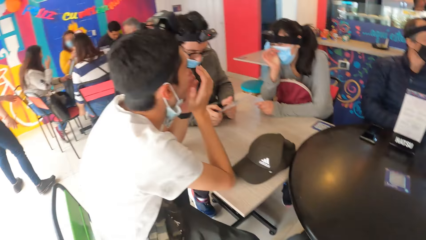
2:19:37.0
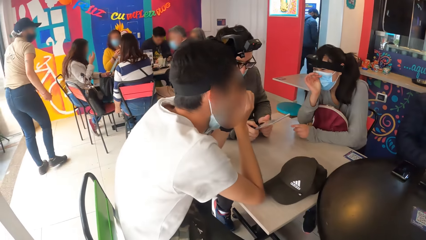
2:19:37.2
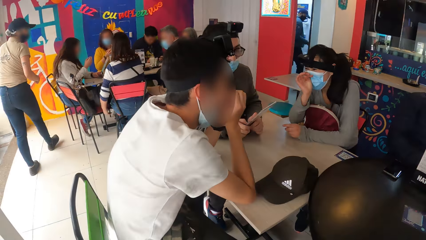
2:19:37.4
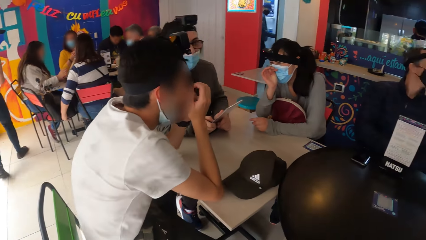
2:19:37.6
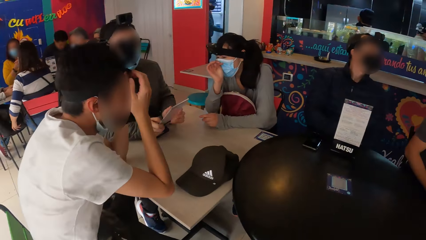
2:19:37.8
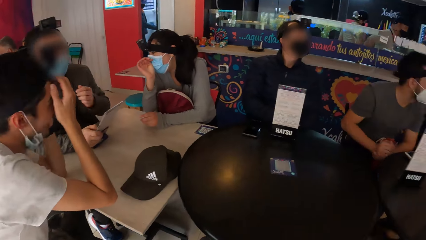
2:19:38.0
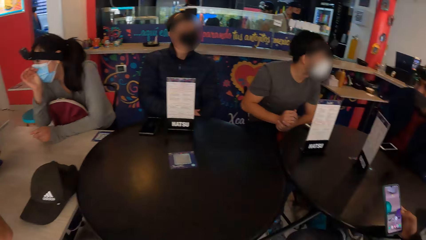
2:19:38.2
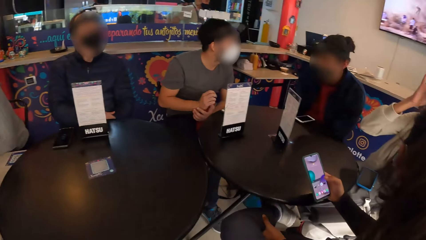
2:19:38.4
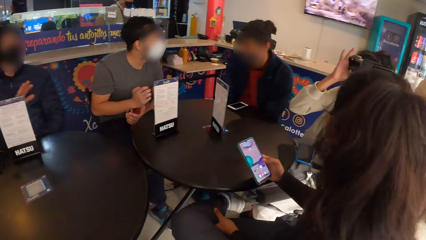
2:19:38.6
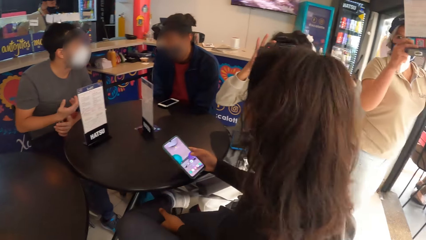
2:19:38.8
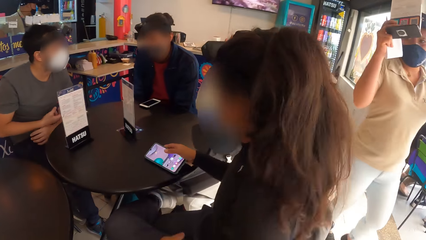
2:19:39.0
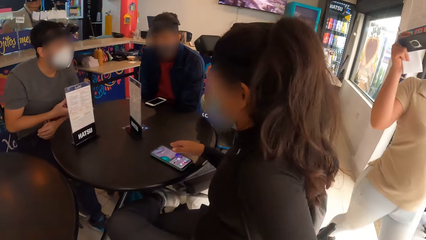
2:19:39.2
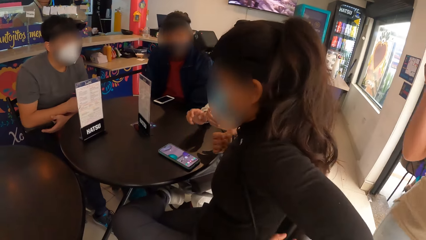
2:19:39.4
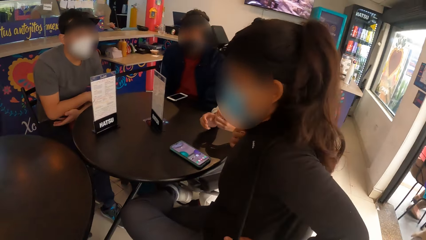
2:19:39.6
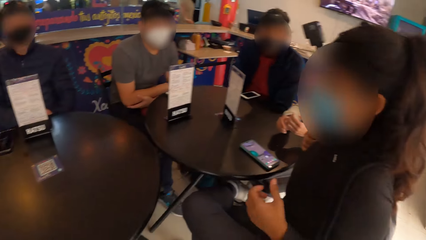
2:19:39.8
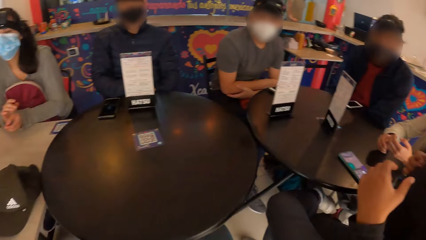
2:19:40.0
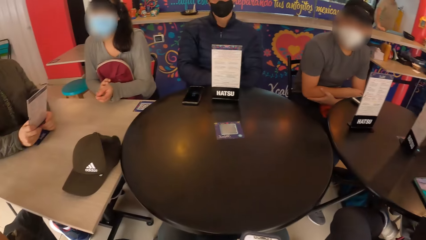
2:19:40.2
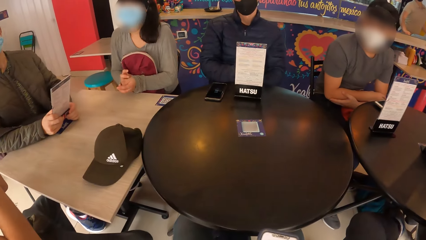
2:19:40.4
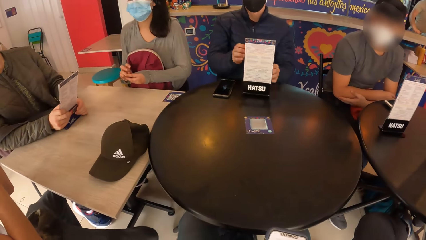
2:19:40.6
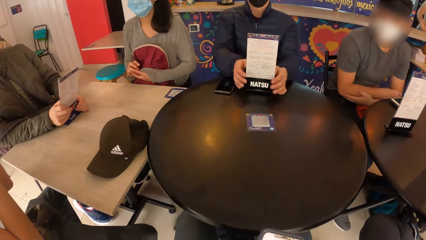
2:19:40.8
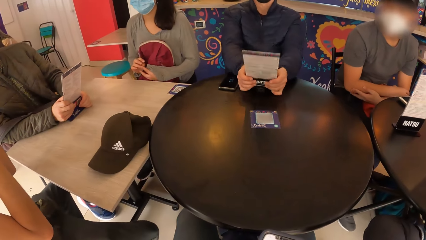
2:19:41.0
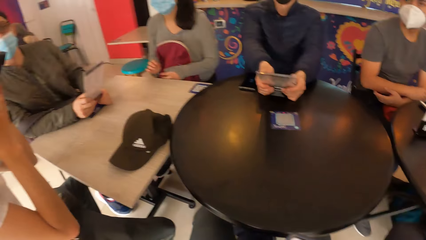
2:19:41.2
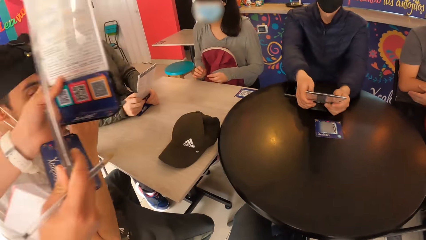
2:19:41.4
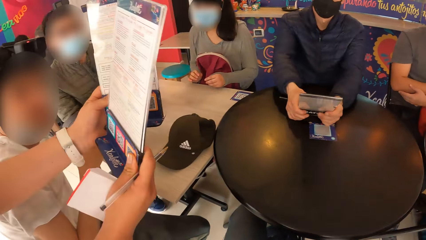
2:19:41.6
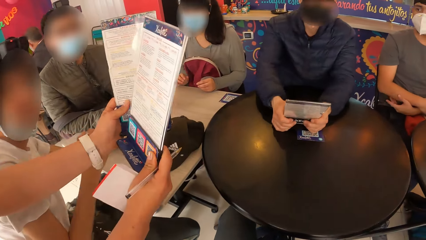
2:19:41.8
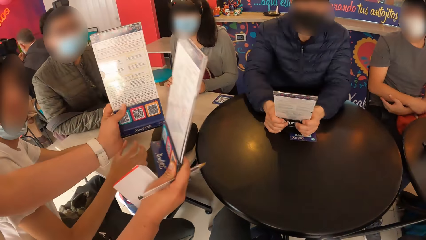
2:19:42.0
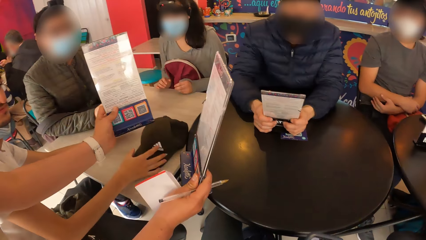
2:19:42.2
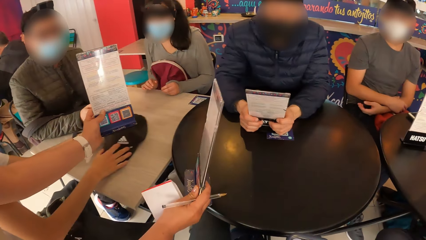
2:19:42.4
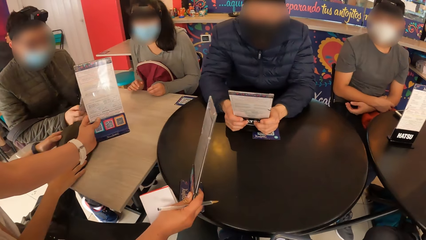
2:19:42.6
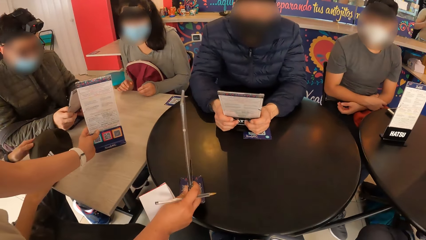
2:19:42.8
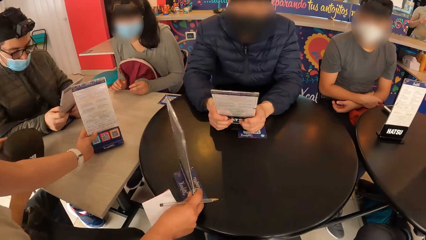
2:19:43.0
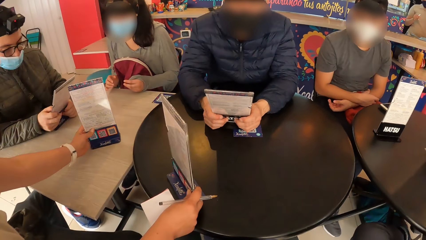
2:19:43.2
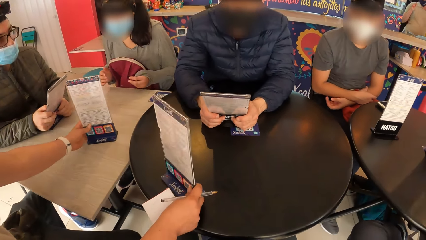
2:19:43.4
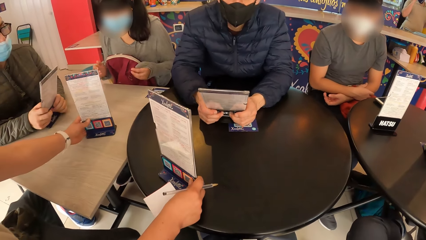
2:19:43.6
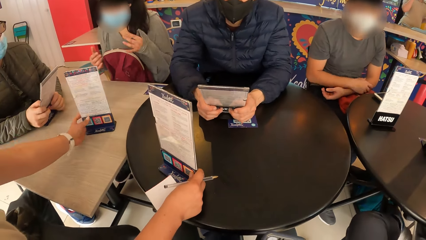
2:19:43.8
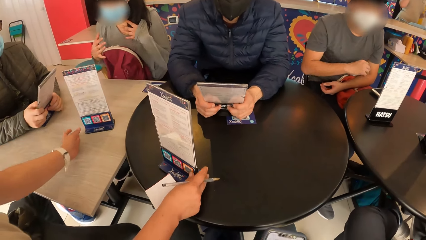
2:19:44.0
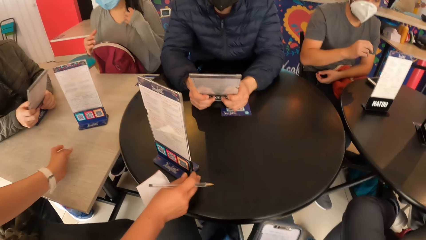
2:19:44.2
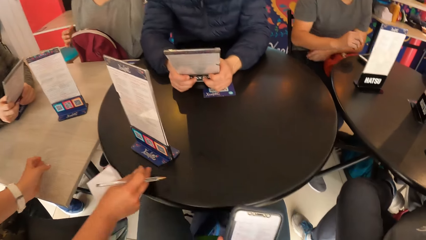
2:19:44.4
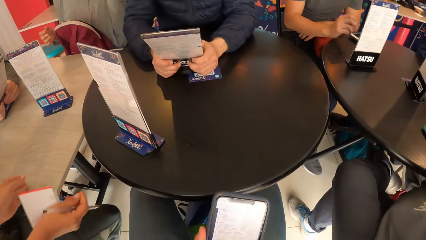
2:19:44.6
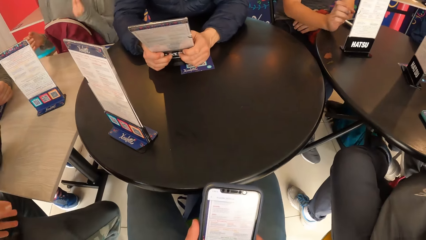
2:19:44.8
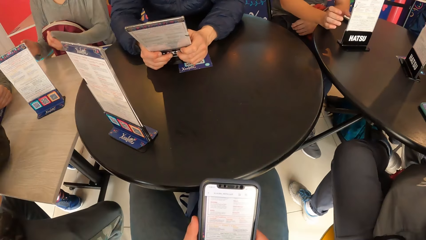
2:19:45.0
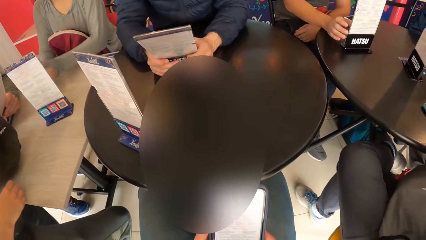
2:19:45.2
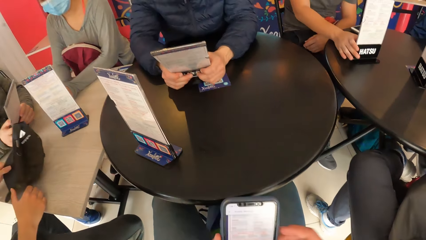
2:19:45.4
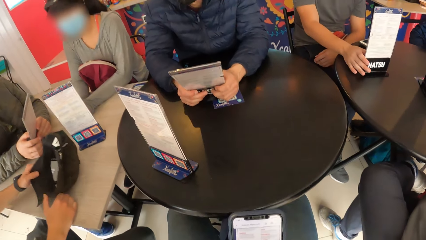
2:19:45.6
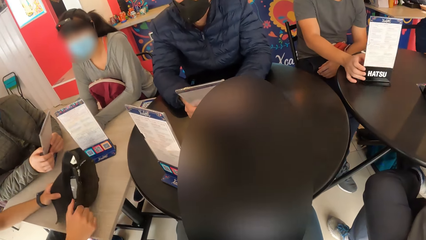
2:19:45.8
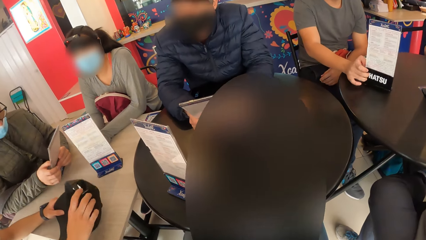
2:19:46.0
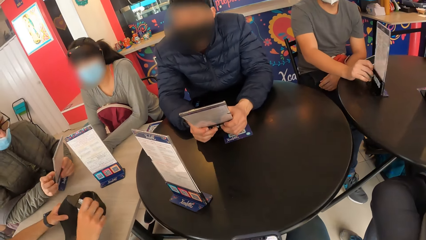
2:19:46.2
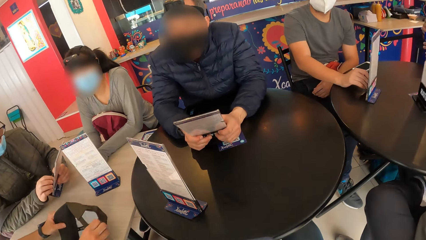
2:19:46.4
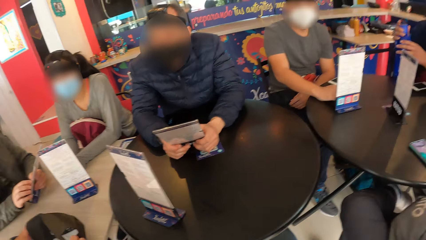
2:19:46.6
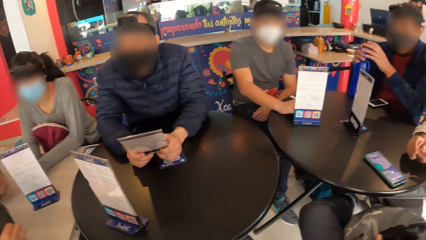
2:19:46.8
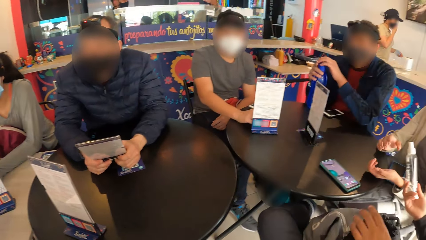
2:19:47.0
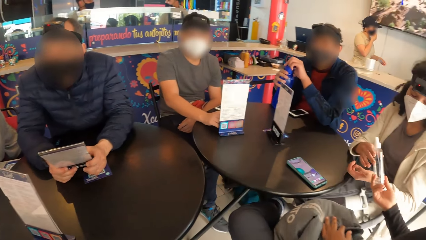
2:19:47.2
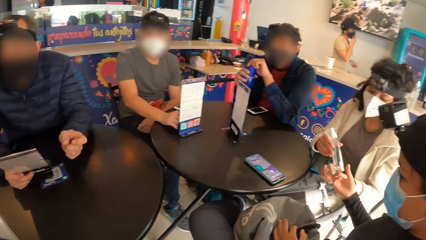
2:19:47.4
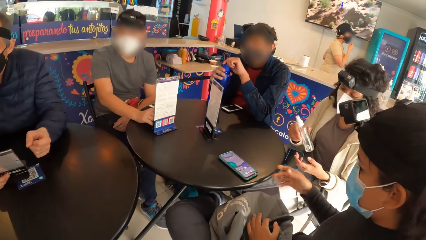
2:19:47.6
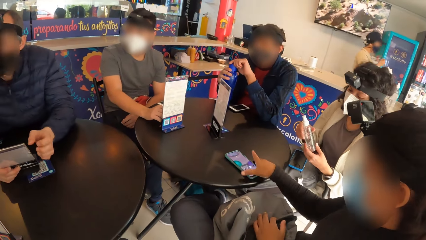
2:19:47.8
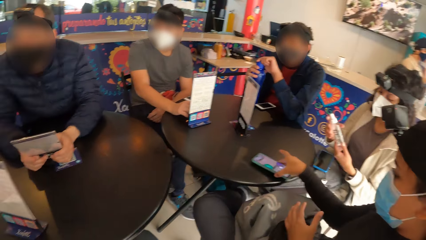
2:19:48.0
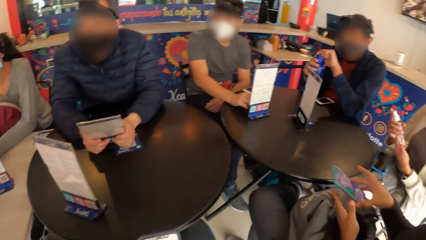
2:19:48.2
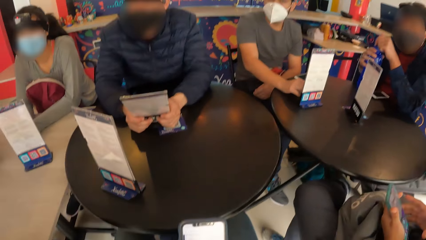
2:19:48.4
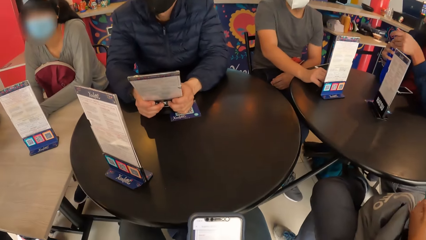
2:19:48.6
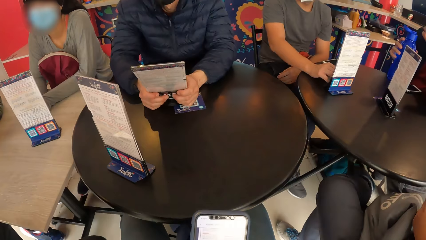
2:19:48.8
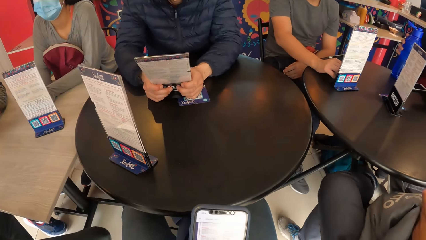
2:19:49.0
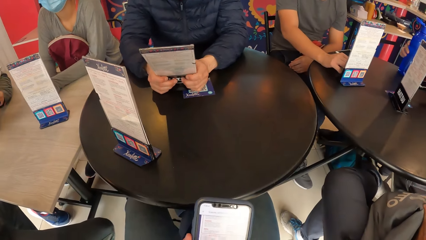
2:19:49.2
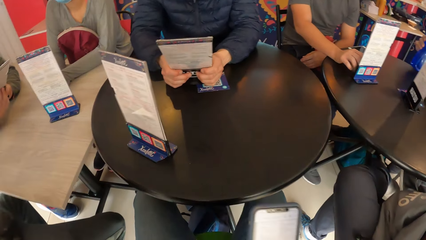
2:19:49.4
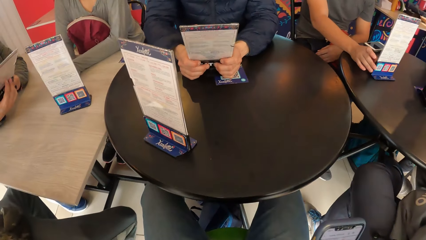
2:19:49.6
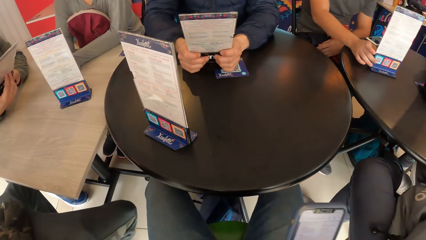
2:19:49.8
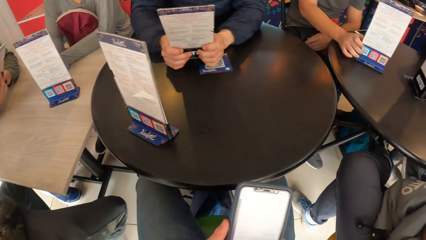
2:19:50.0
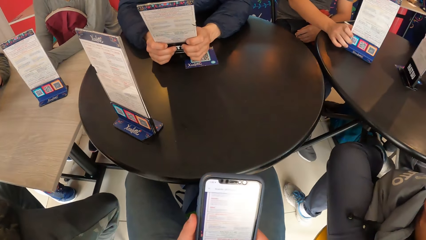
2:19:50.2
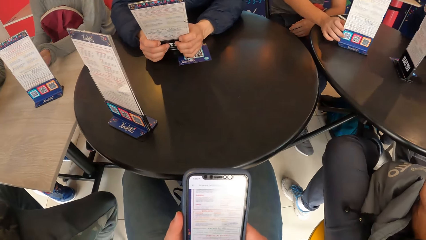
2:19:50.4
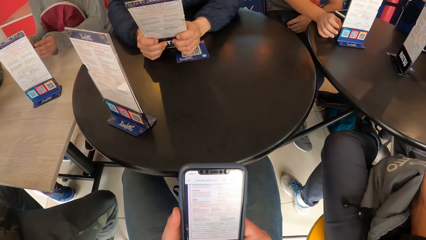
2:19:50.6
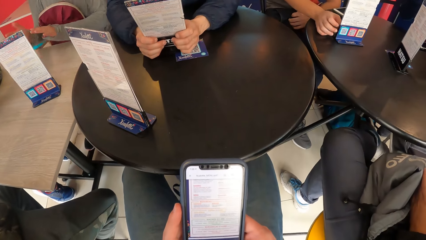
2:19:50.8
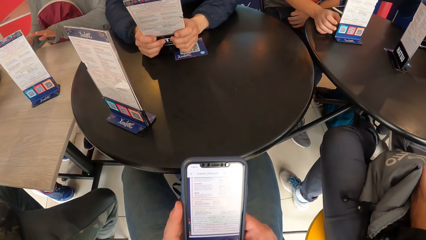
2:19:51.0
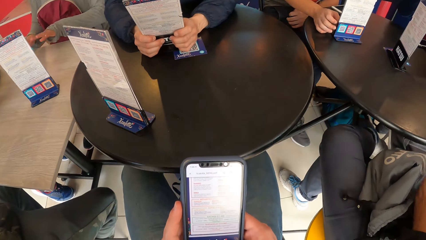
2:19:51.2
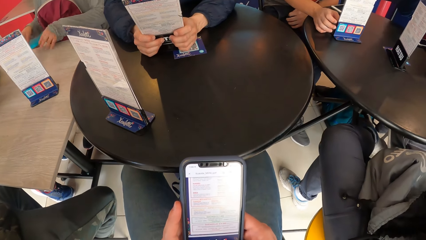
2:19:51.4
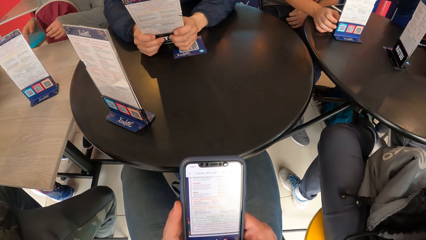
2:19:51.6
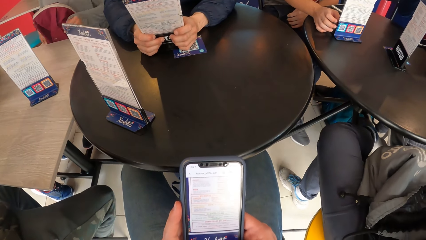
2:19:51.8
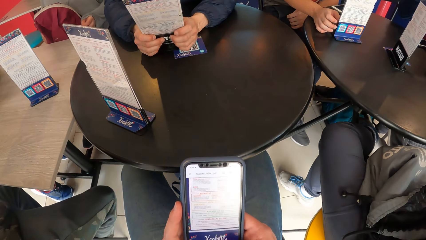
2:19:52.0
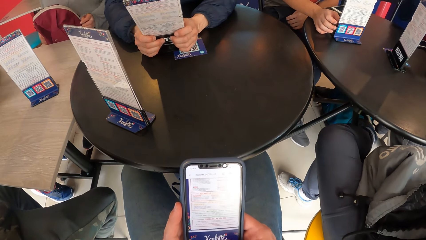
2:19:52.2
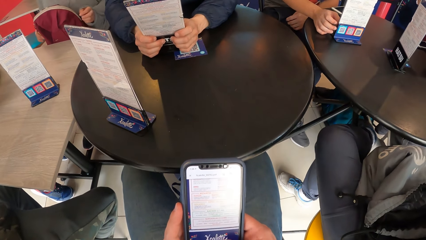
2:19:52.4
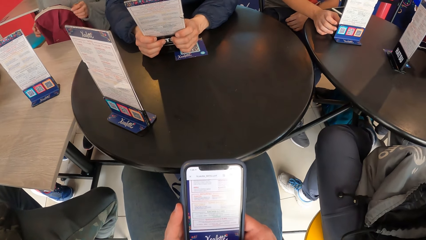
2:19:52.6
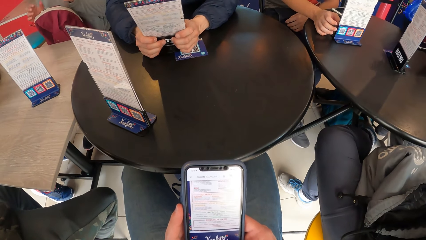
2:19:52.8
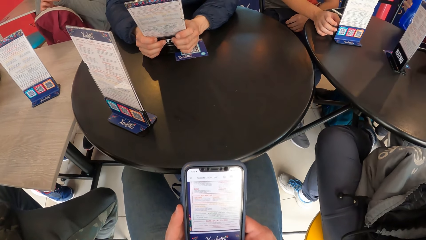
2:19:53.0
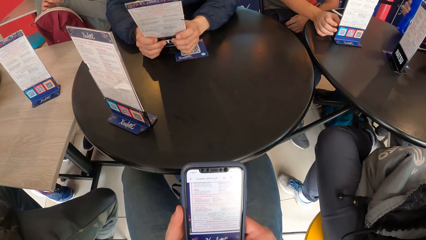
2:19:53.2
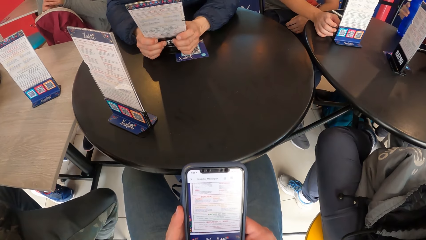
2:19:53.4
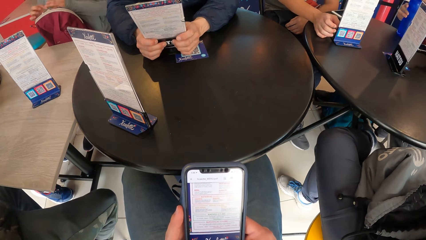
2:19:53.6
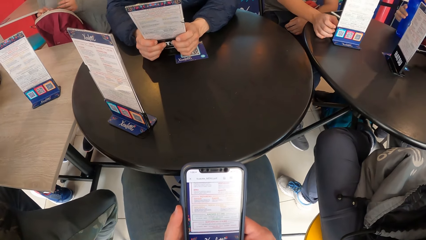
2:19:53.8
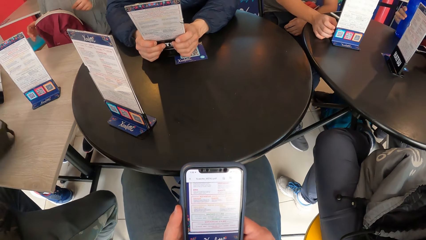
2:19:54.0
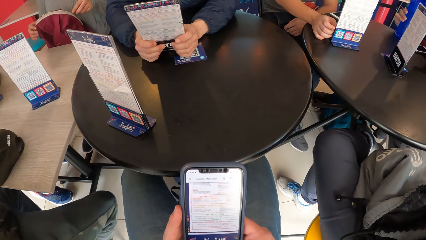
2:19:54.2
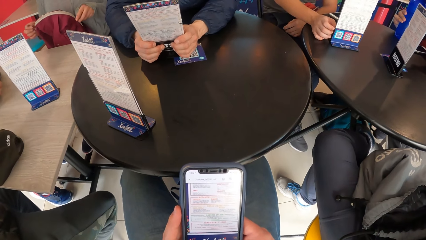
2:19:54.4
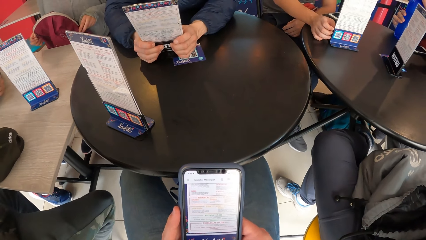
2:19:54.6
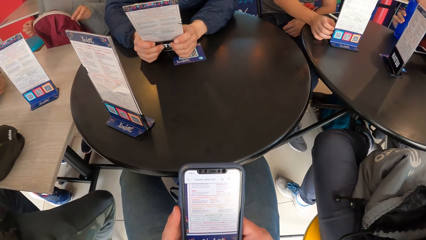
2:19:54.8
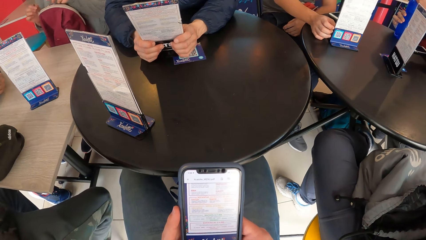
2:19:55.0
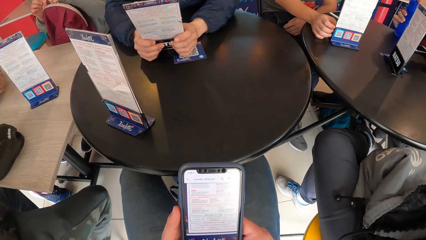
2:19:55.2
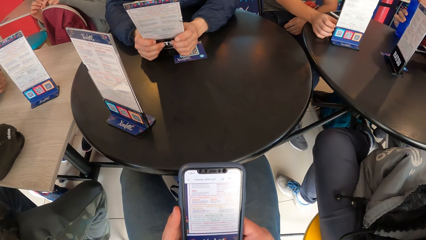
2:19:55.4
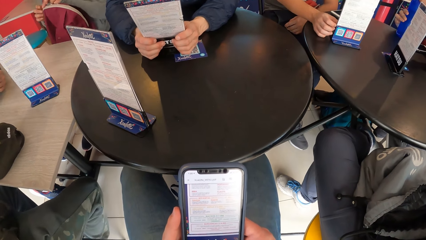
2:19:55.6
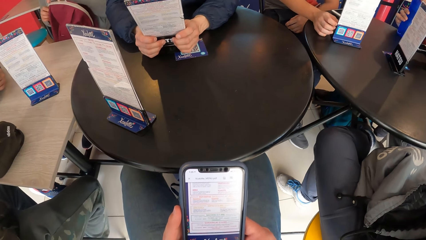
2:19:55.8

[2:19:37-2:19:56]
A man interacts with another man. A waiter drops menus on the table with both hands. A third man moves a cap on the table with his right hand. A woman places her left hand on the table. The camera wearer operates the cellphone. A fourth man rotates a menu card on the table with his right hand. A fifth man places the cap in his left hand on the table and adjusts the cap in his left hand on the table with his right hand. A sixth man holds a water bottle in his right hand and places the water bottle in his right hand on the table. Another woman holds a bottle in her right hand. She passes the bottle in her right hand to a third woman in her right hand. She takes a phone from the table with her right hand. The sixth man opens the water bottle lid on the table with his left hand and takes the water bottle from the table with his right hand. The fourth man moves the menu card on the table with his right hand. The first woman zips a backpack on her legs with both hands. The sixth man drops the water bottle in his right hand on the table.
